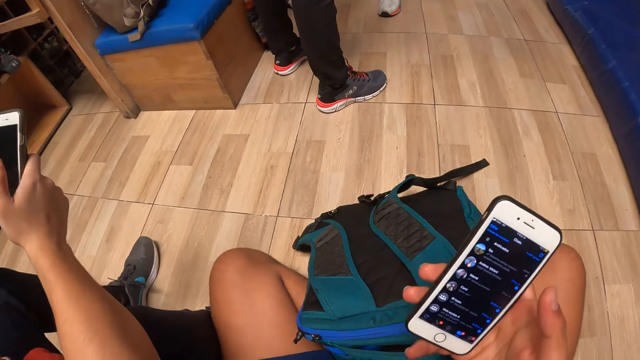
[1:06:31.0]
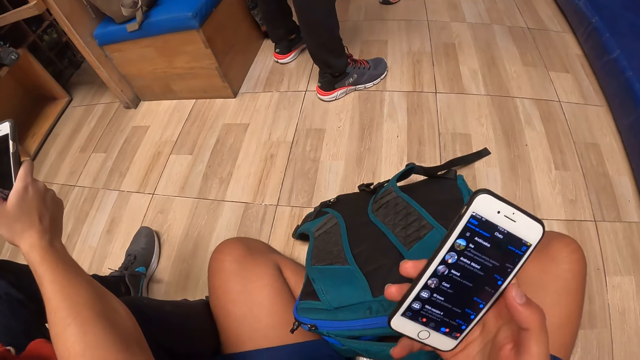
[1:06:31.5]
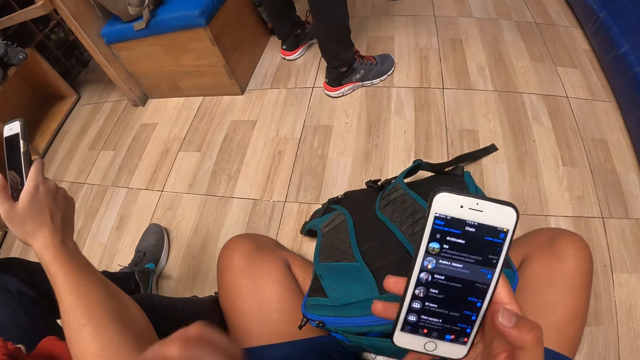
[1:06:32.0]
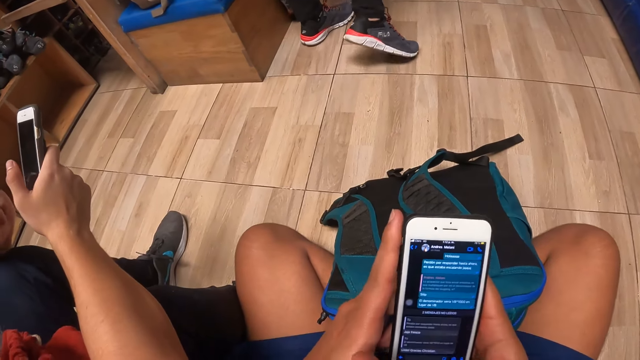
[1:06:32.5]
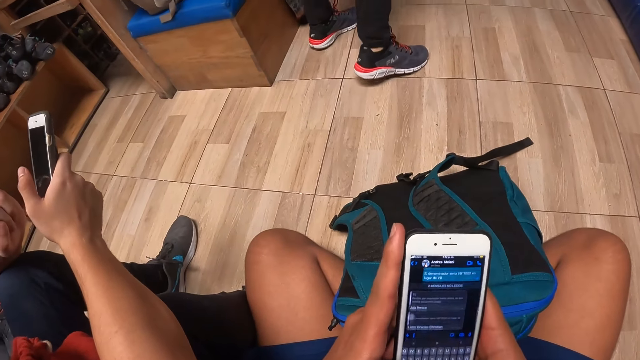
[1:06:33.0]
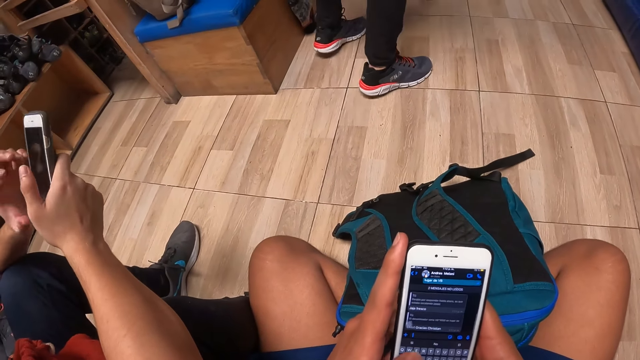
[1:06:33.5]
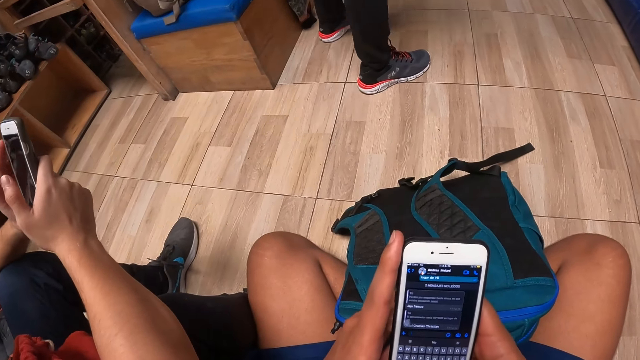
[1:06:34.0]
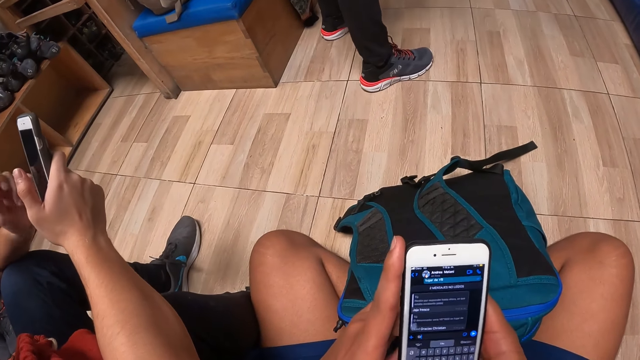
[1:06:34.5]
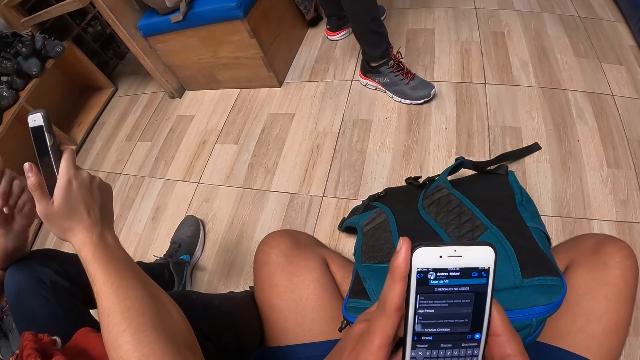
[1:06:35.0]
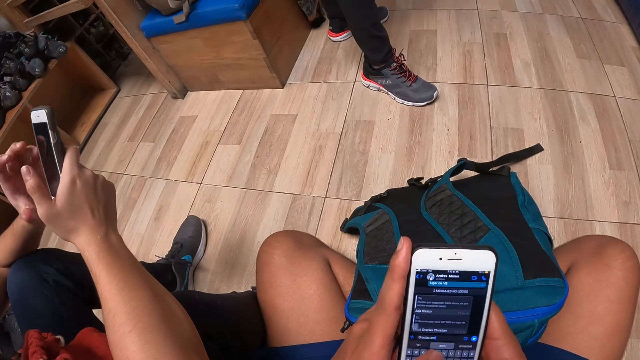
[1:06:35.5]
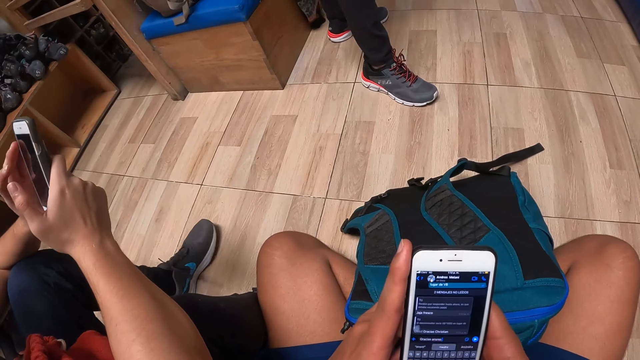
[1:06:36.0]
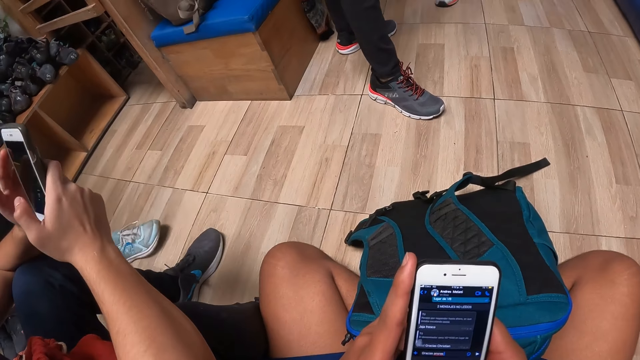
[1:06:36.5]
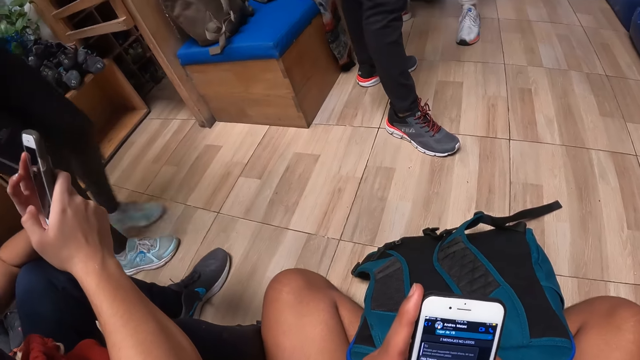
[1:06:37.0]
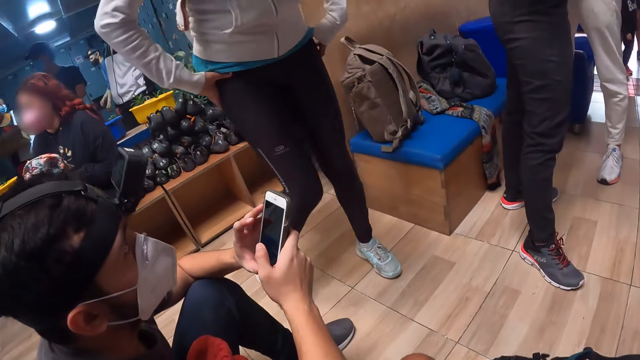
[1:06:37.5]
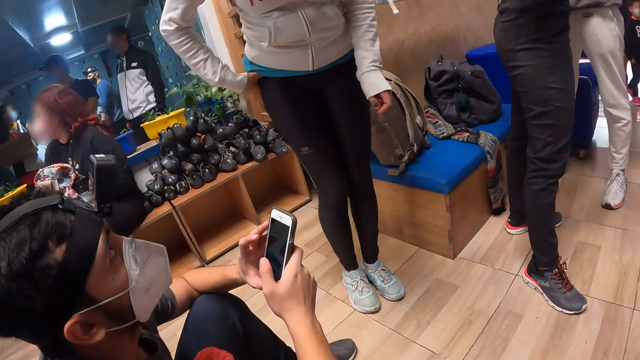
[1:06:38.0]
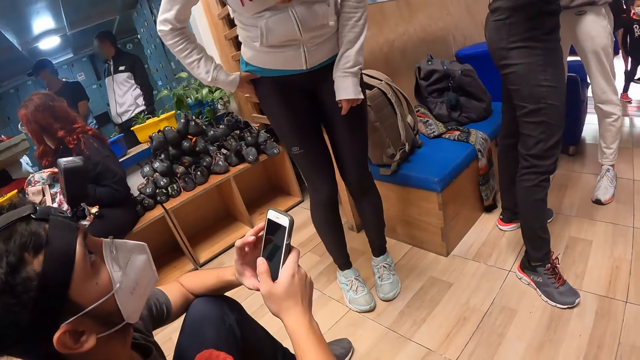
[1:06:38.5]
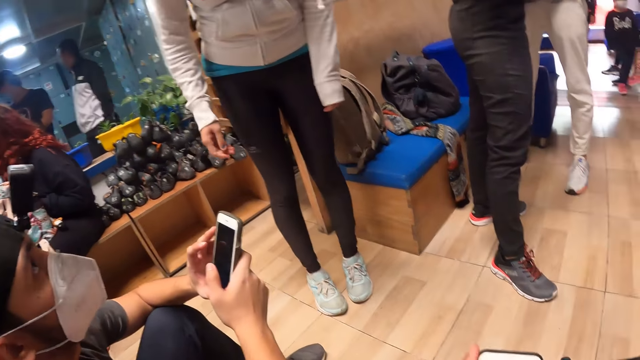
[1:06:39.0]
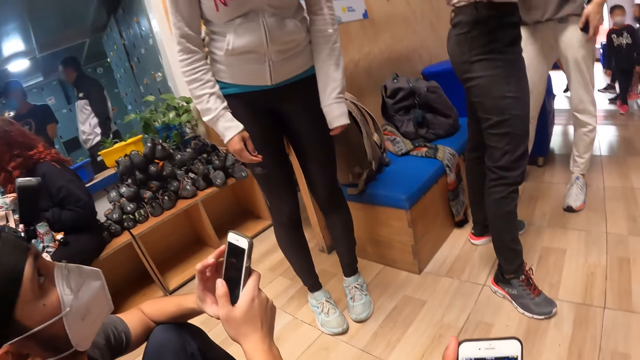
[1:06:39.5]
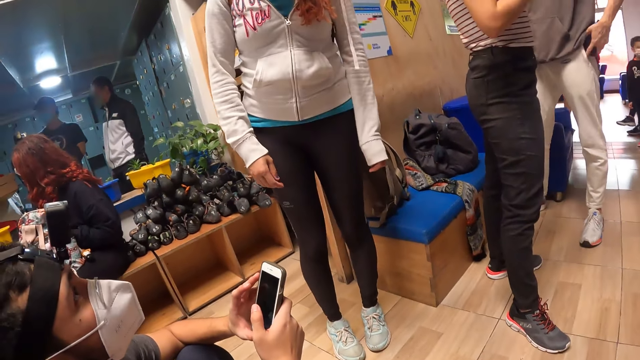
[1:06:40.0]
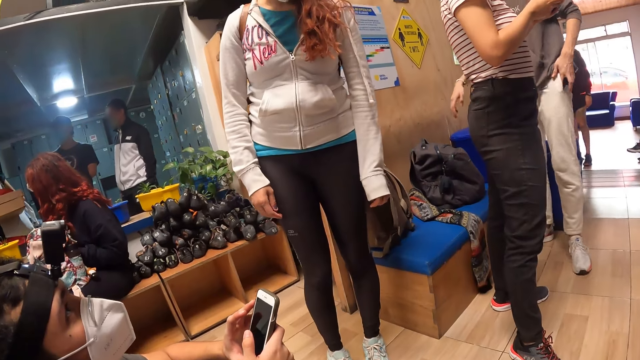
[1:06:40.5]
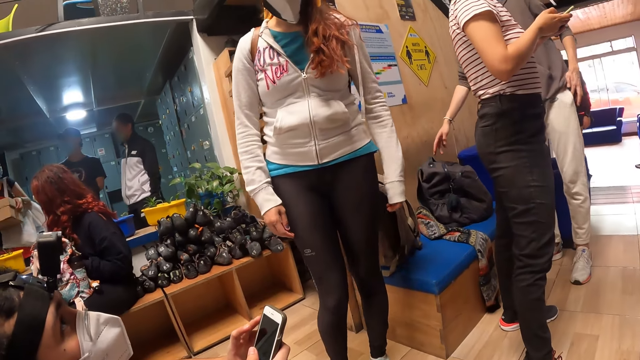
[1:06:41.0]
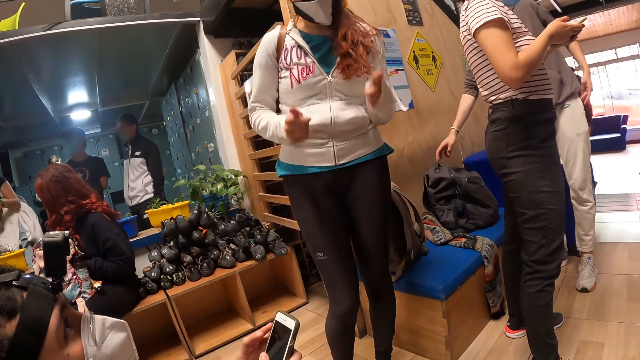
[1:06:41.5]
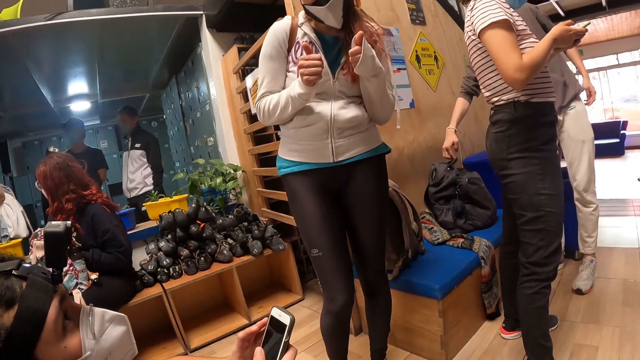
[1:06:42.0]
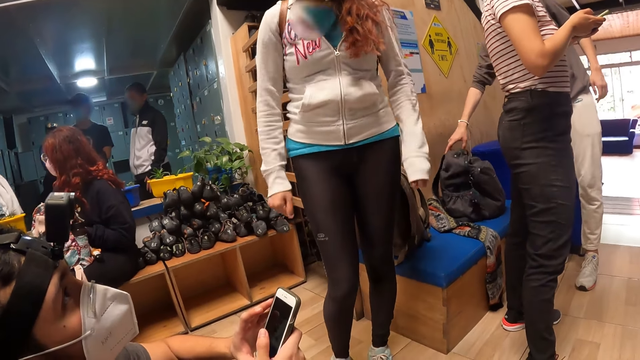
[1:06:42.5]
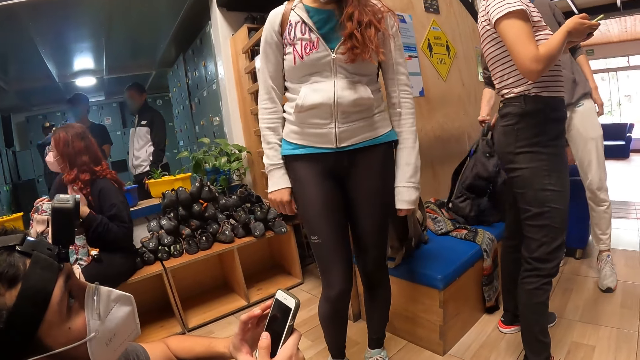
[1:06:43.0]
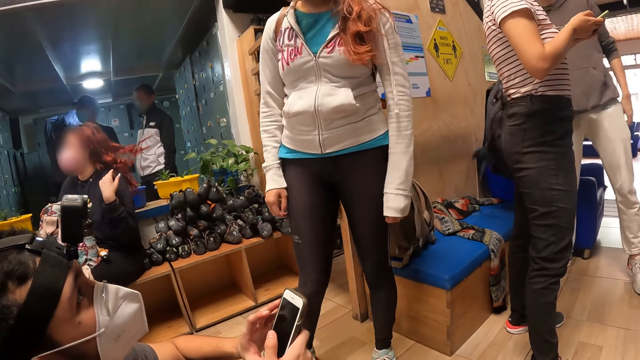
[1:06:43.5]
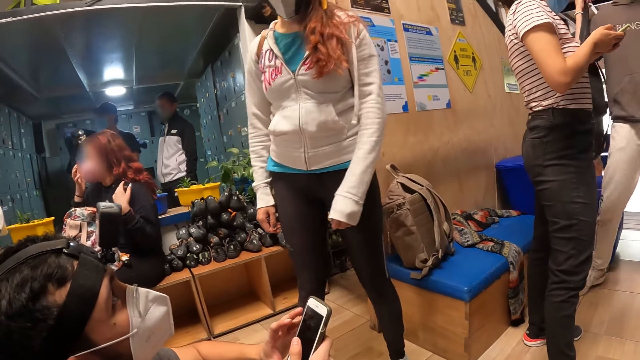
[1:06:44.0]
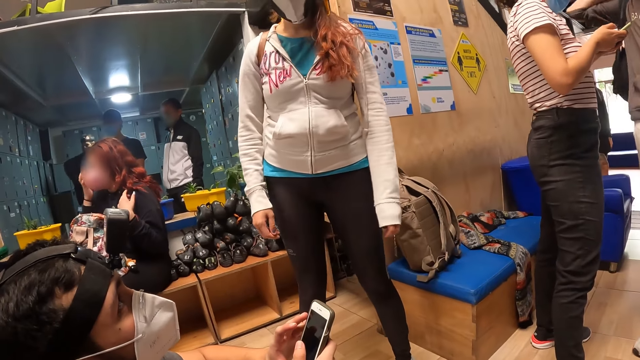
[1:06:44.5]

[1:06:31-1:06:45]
The camera wearer presses the phone with both hands. A man presses the phone with both hands. A woman interacts with the camera wearer.

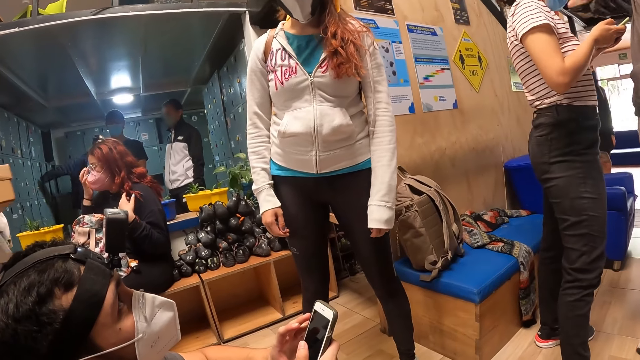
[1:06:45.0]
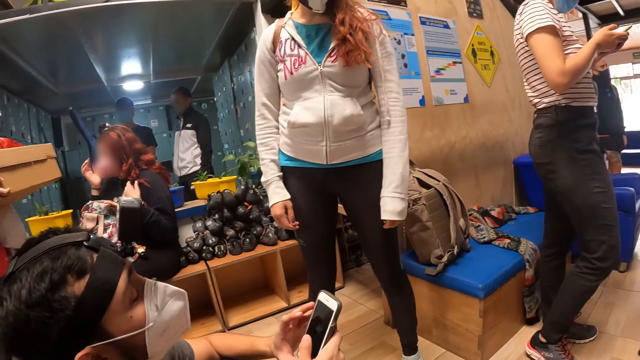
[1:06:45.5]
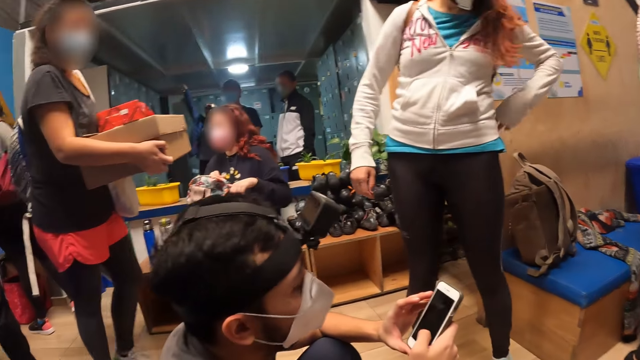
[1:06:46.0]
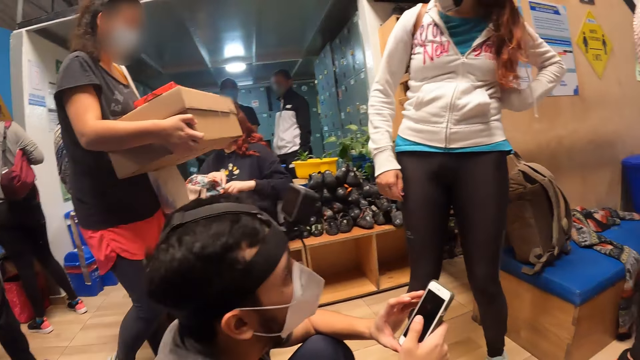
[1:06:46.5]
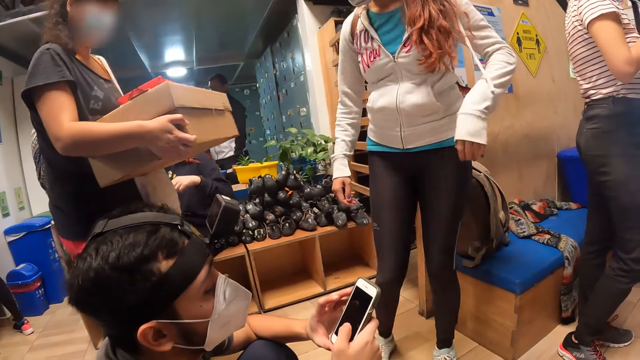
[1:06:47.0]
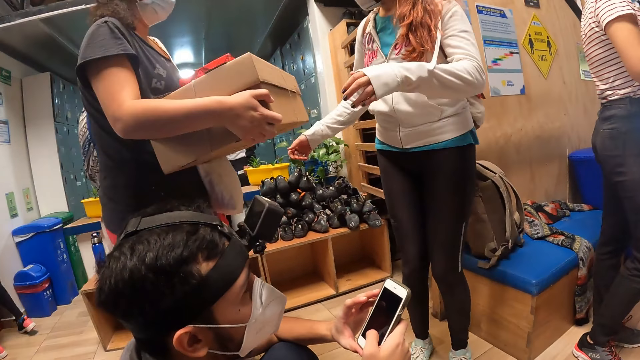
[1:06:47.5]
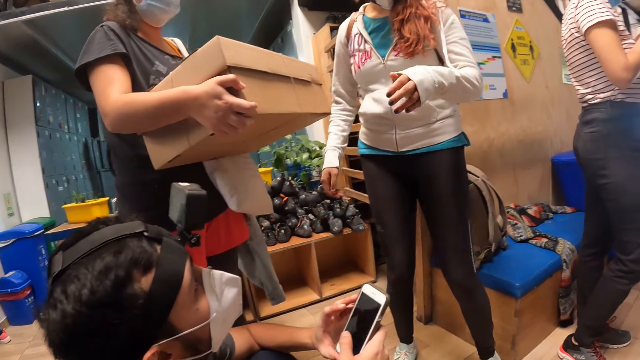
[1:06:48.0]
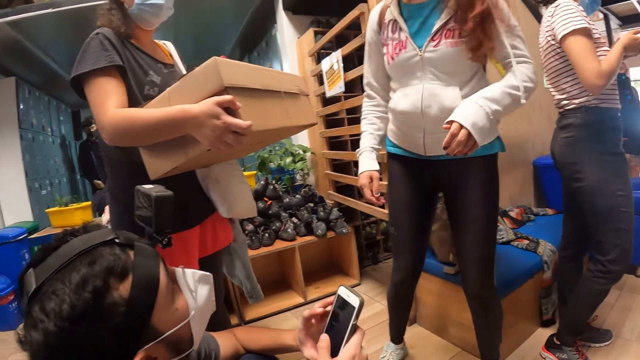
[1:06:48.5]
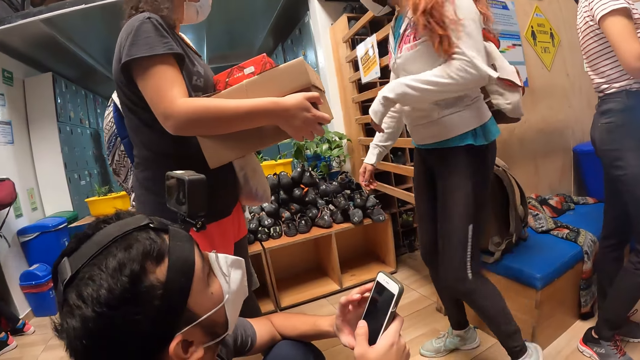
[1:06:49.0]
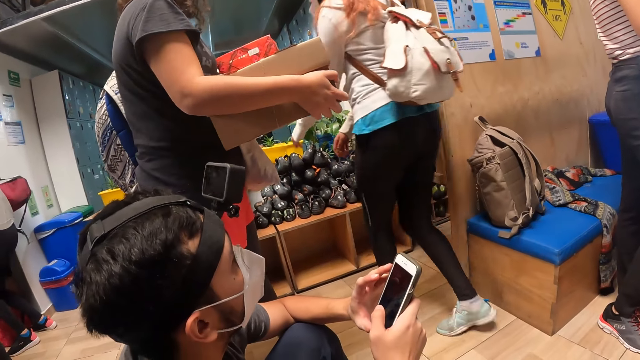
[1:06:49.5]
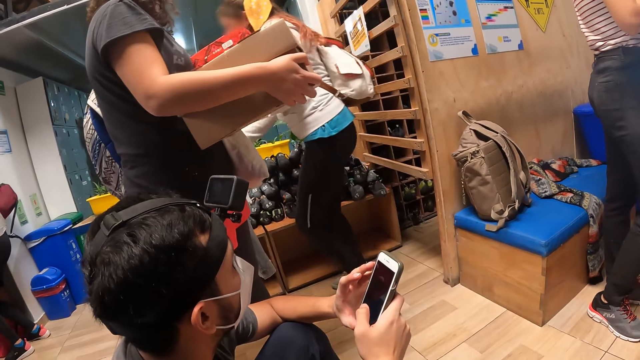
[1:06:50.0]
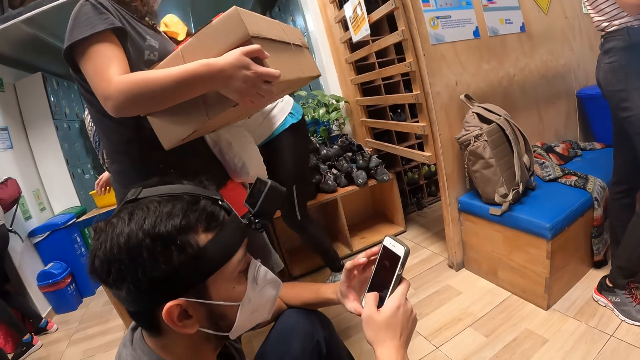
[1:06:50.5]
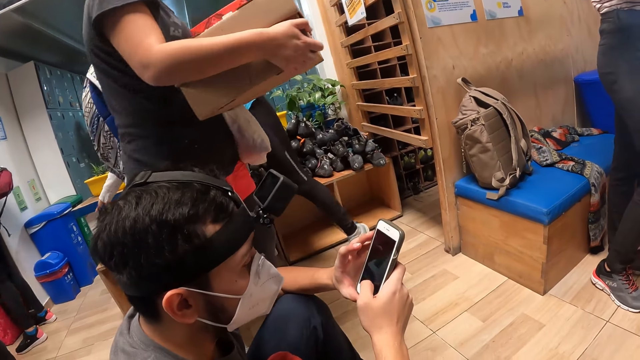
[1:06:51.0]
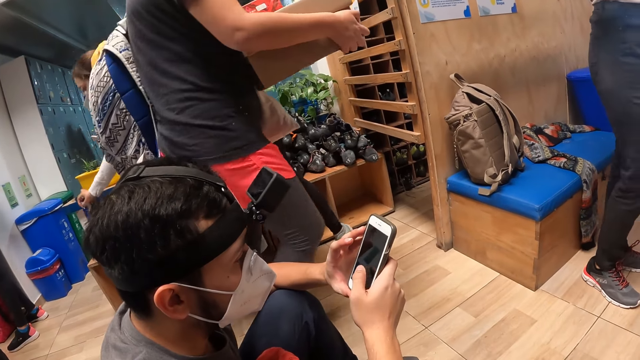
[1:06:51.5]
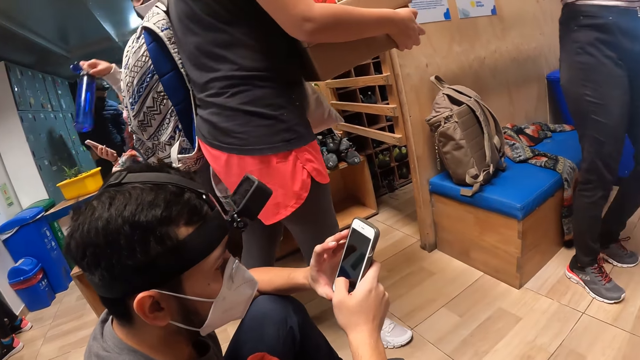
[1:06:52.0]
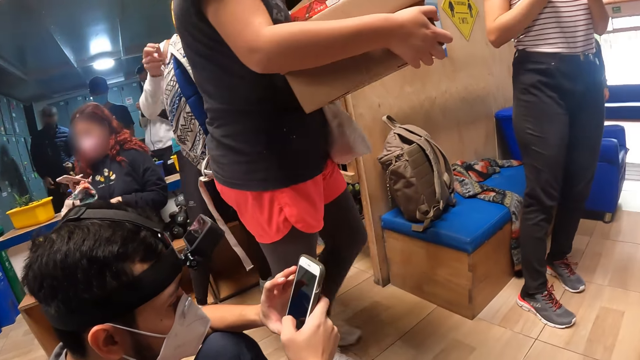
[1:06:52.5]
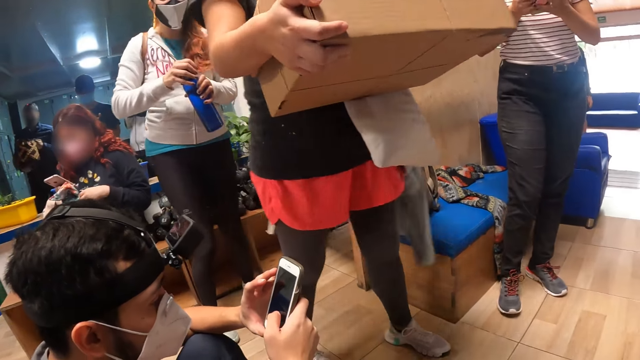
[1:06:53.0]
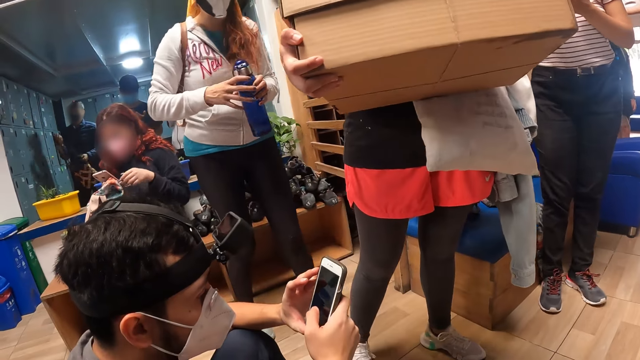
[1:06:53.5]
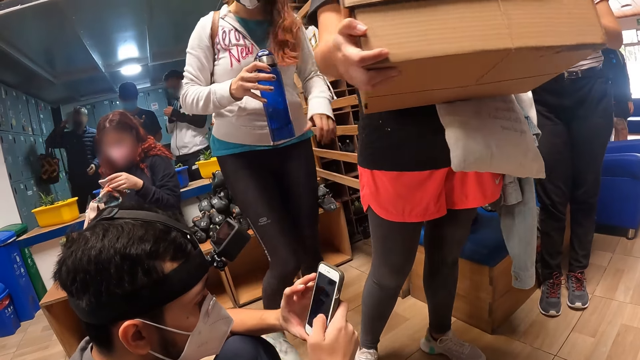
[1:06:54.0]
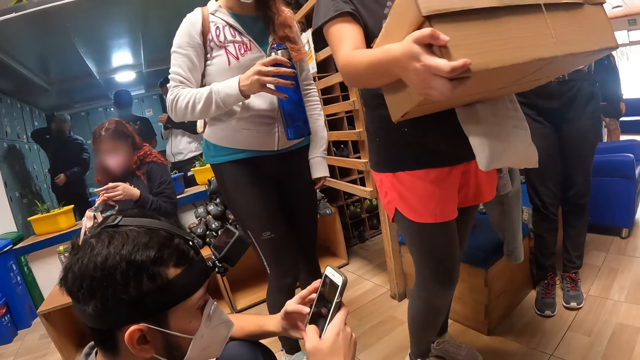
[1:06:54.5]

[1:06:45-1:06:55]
A woman walks towards the camera wearer with the carton in her hands. Another woman takes a water bottle from the shop counter with her right hand. The other woman closes the water bottle in her left hand with her right hand and moves the water bottle from her left hand to her right hand.
